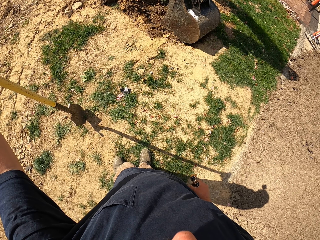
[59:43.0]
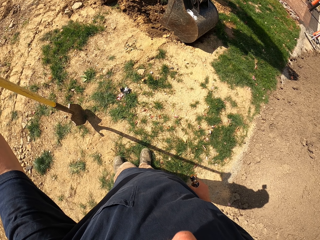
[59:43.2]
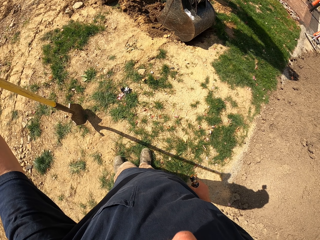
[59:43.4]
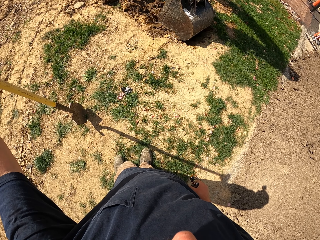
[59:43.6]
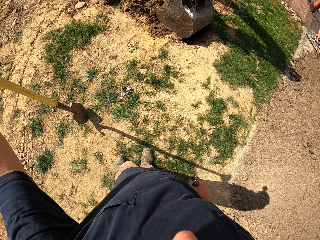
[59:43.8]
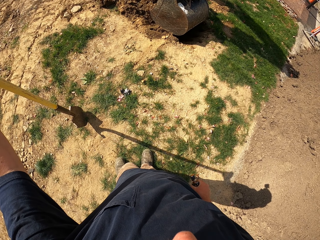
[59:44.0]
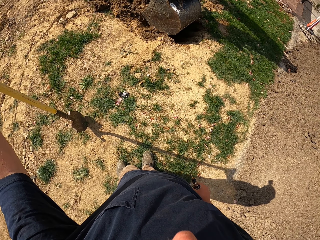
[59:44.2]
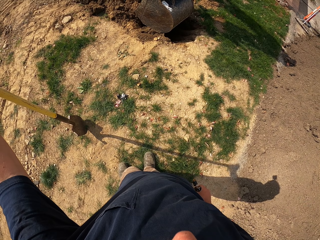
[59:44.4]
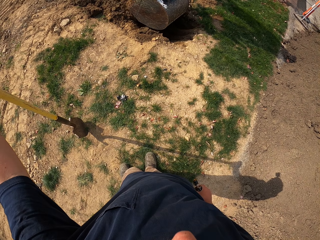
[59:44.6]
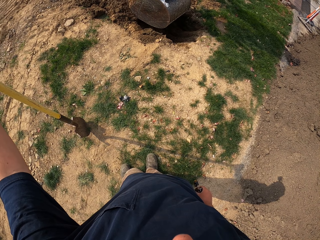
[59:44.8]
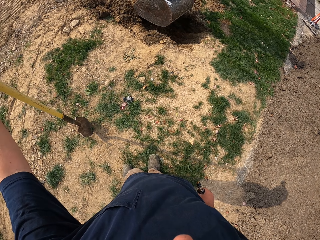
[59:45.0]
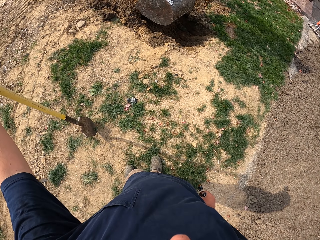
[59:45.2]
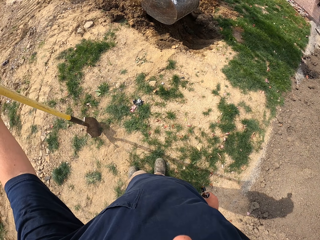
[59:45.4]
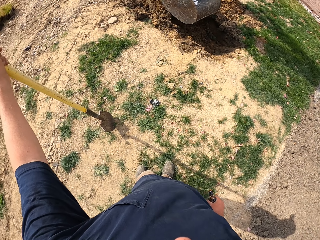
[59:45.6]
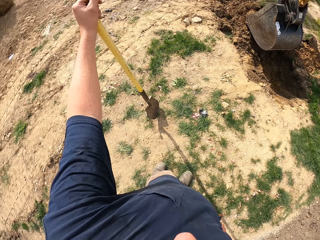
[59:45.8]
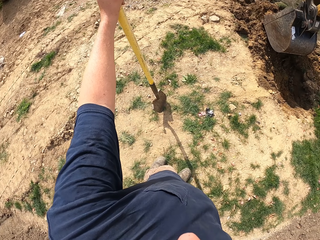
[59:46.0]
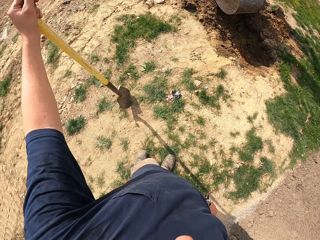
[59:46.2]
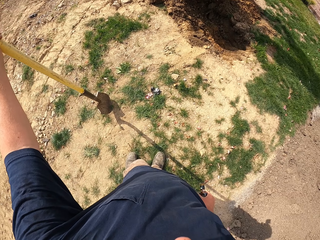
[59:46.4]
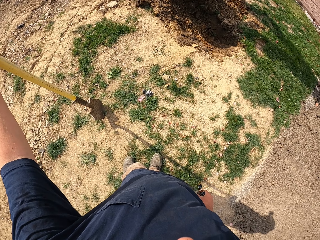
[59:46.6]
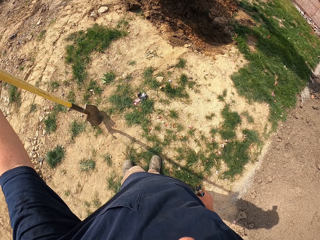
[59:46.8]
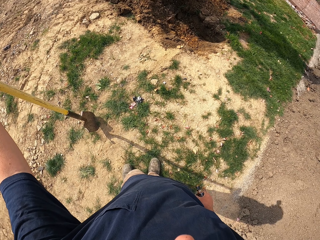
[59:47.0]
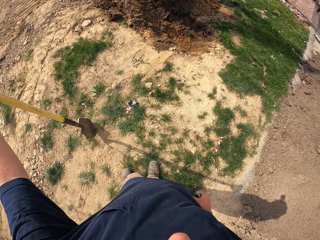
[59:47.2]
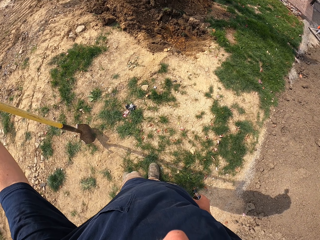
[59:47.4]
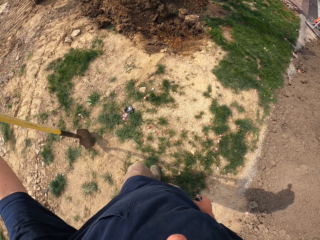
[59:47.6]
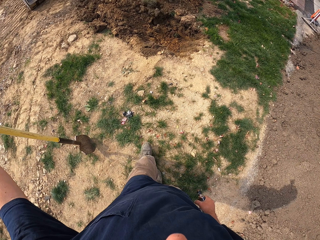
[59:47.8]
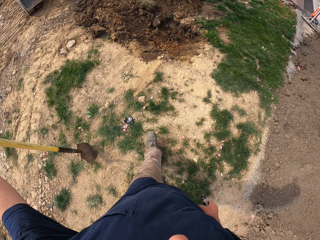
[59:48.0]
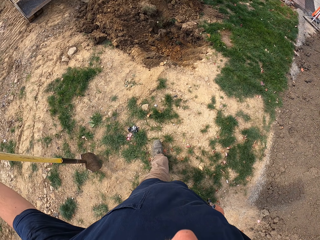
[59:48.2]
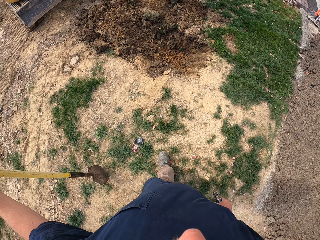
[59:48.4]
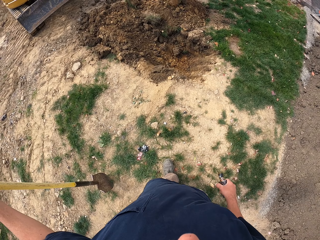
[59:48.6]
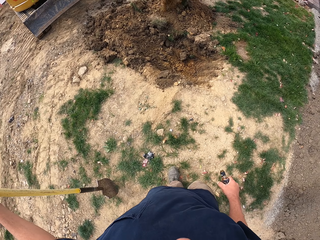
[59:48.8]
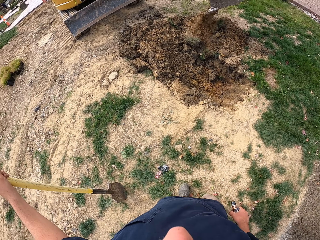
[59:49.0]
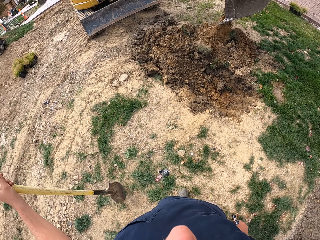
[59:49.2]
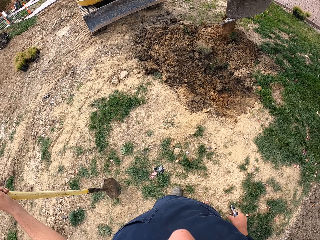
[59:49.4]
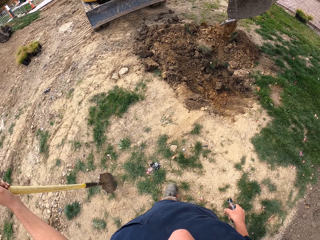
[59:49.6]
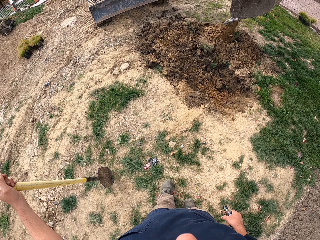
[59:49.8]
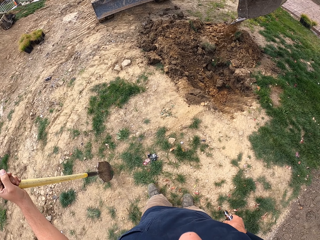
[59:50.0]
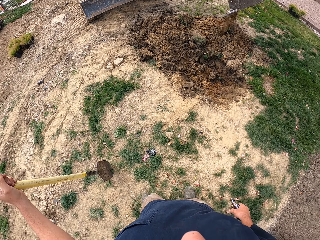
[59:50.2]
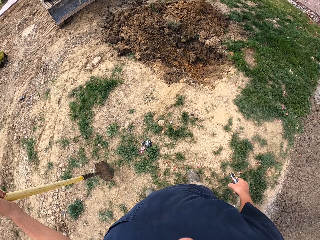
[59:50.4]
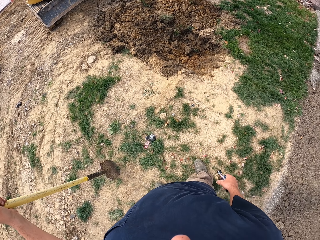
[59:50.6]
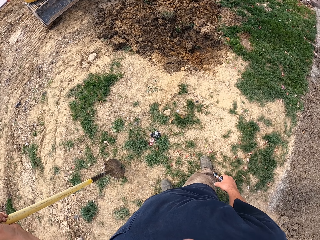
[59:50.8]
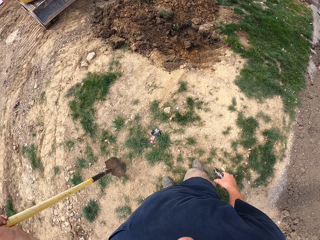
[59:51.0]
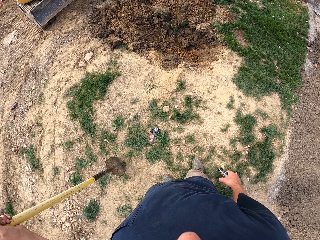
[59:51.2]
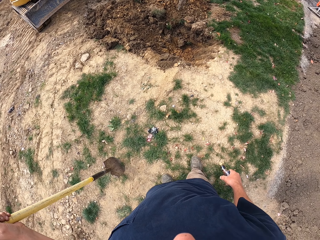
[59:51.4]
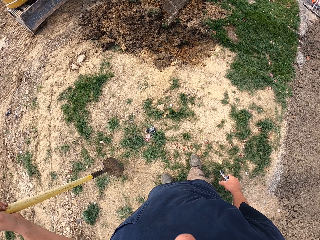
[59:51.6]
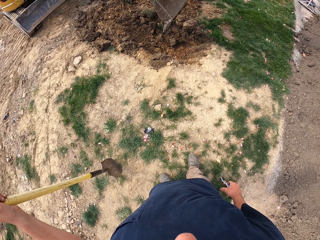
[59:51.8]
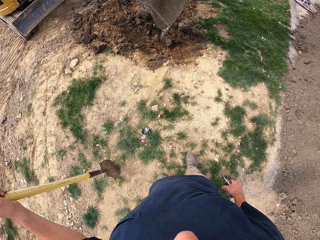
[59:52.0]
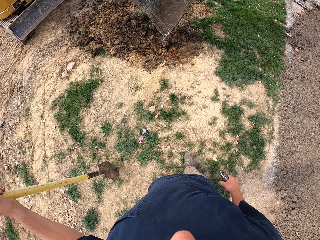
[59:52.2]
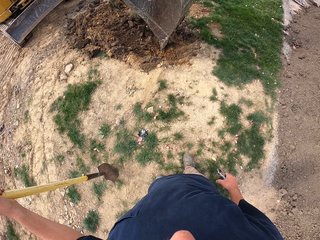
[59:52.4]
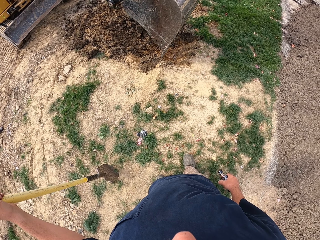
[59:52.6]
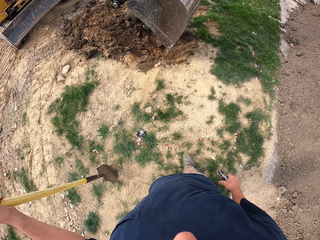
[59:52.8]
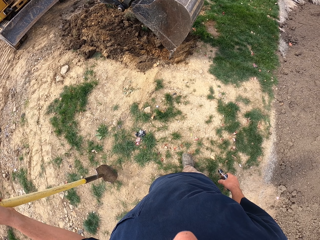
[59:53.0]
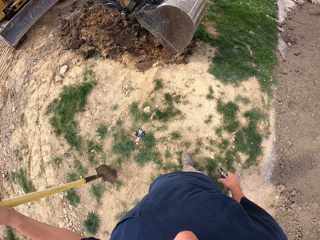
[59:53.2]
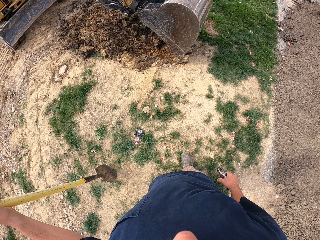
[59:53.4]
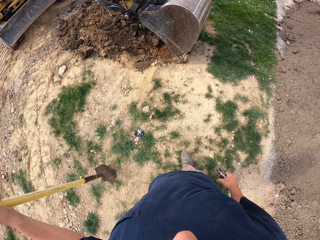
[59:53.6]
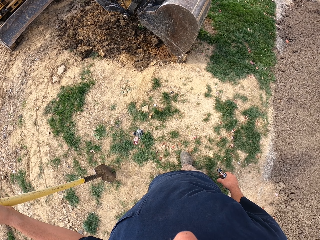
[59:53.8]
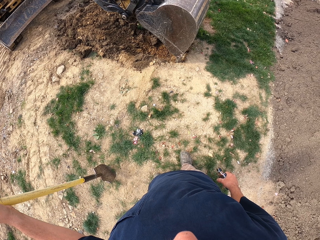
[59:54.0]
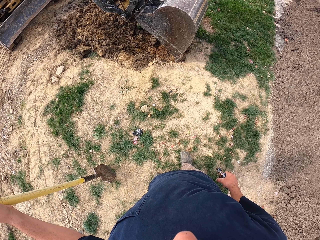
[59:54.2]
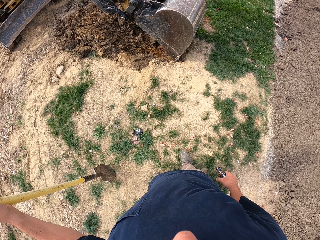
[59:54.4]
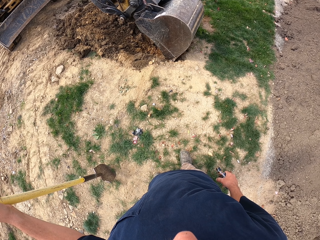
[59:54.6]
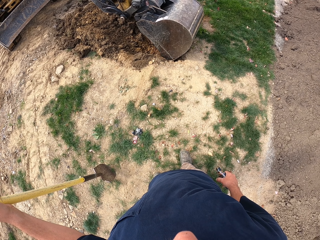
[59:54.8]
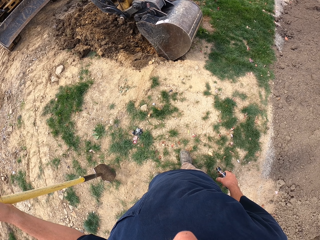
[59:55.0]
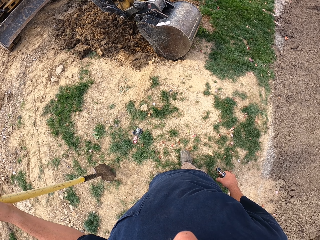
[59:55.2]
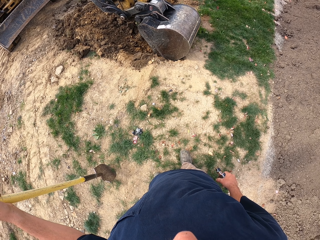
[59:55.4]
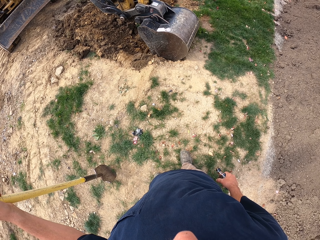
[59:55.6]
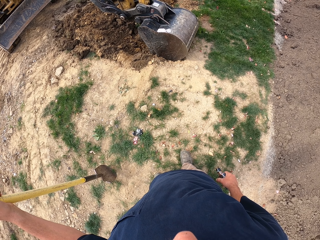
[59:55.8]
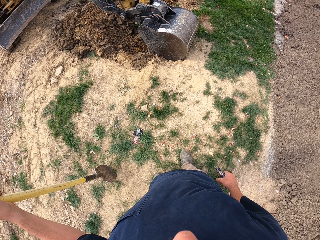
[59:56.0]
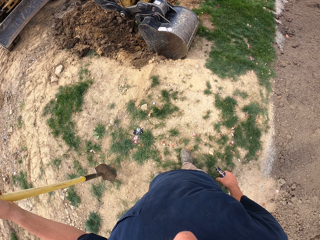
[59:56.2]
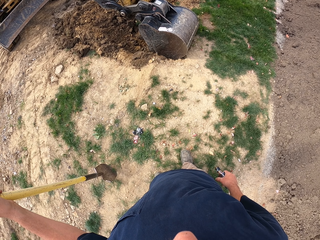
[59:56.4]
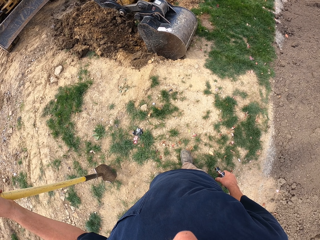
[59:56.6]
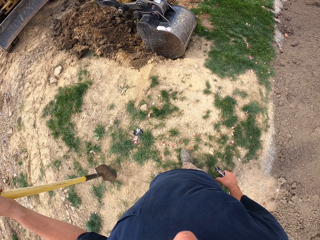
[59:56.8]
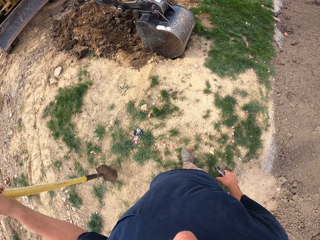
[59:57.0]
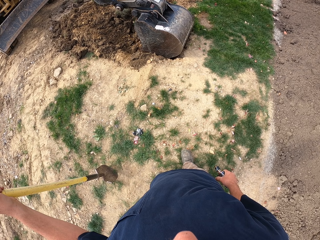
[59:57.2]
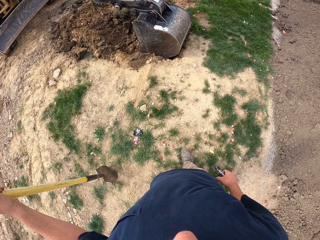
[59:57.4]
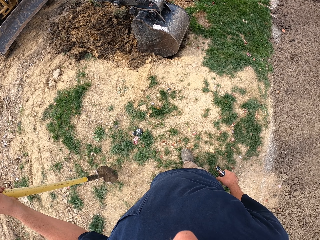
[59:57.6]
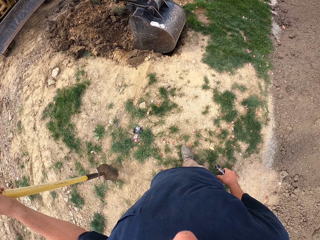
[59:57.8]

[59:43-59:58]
The camera wearer looks around. They move towards the excavator. They step backwards. They look at the excavator.

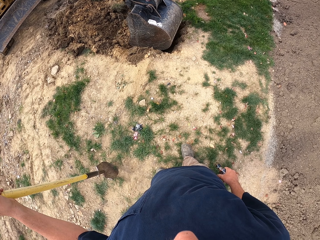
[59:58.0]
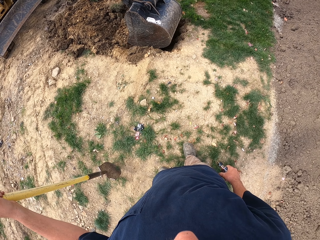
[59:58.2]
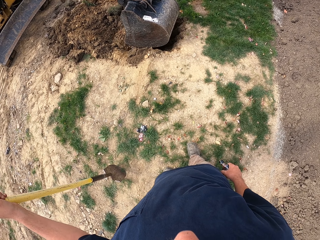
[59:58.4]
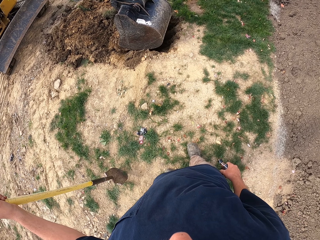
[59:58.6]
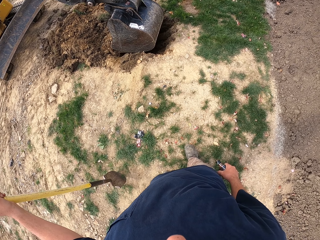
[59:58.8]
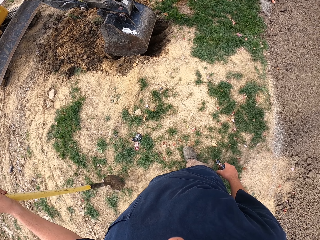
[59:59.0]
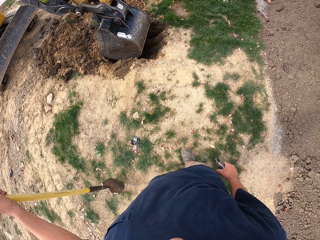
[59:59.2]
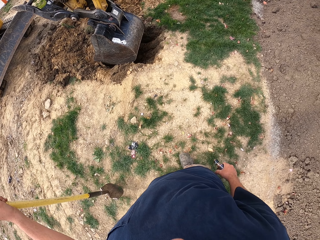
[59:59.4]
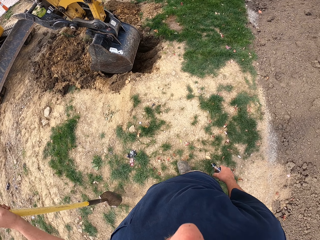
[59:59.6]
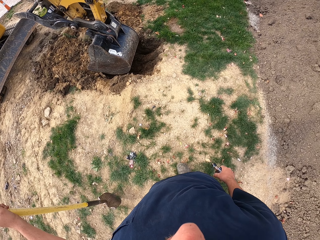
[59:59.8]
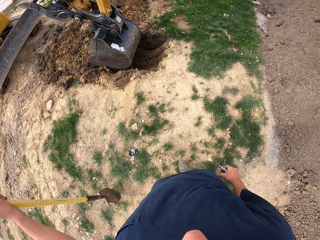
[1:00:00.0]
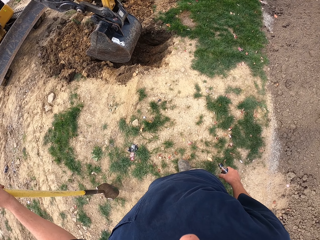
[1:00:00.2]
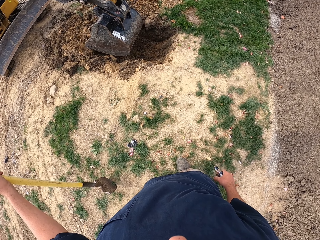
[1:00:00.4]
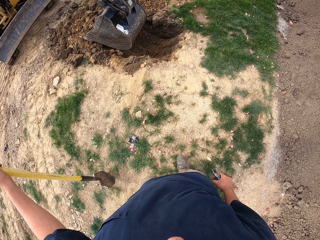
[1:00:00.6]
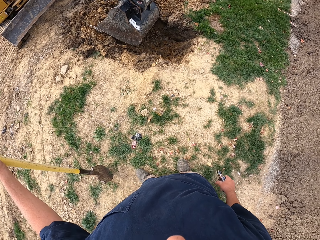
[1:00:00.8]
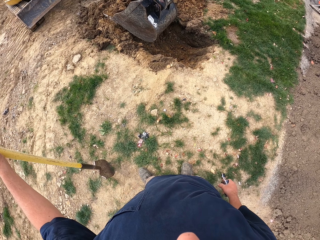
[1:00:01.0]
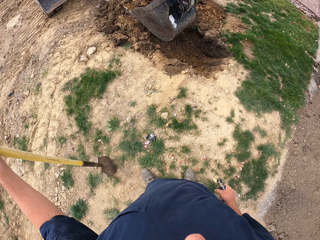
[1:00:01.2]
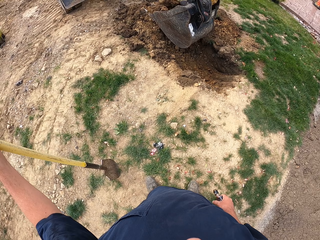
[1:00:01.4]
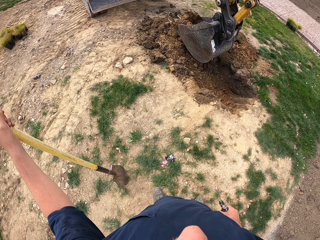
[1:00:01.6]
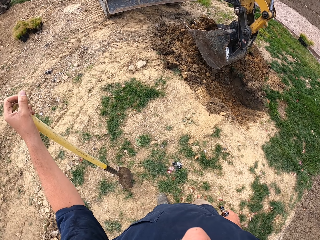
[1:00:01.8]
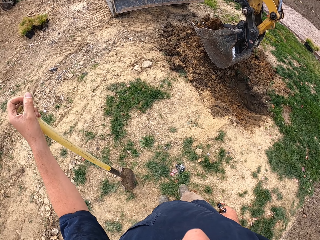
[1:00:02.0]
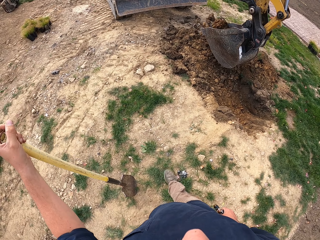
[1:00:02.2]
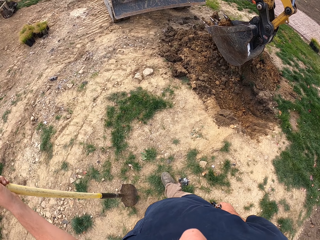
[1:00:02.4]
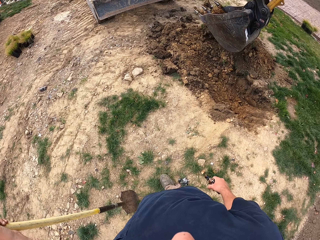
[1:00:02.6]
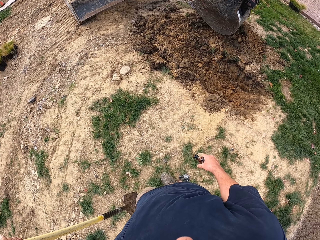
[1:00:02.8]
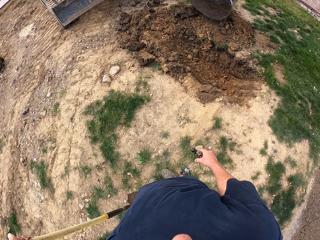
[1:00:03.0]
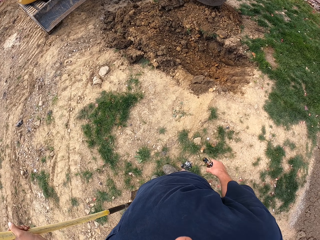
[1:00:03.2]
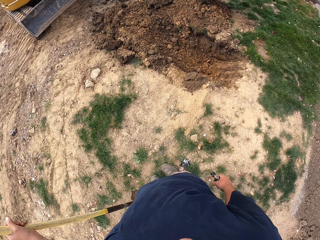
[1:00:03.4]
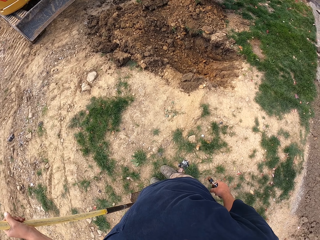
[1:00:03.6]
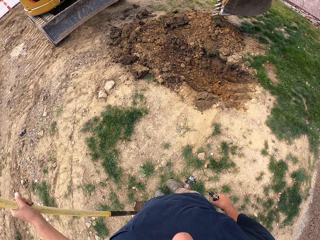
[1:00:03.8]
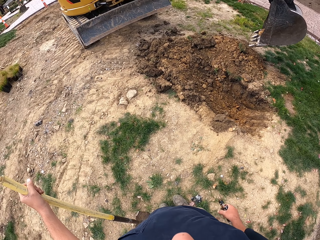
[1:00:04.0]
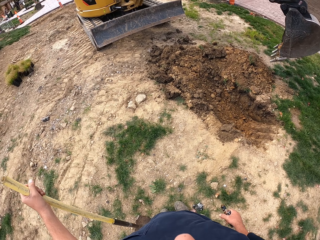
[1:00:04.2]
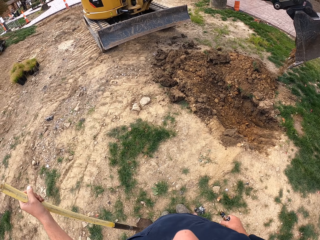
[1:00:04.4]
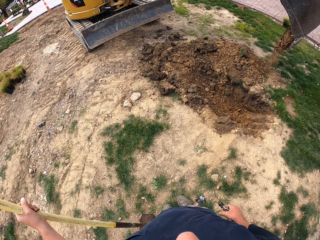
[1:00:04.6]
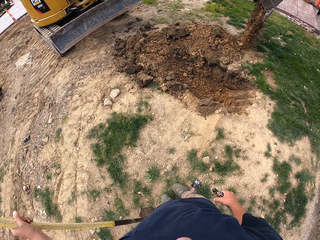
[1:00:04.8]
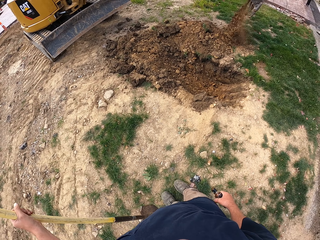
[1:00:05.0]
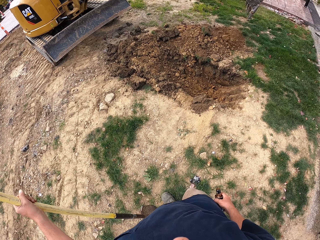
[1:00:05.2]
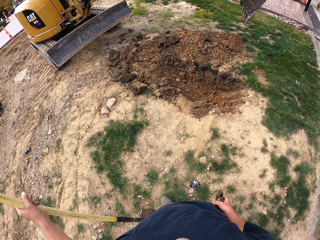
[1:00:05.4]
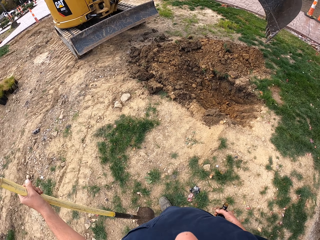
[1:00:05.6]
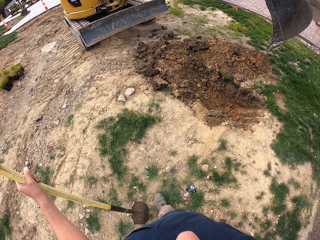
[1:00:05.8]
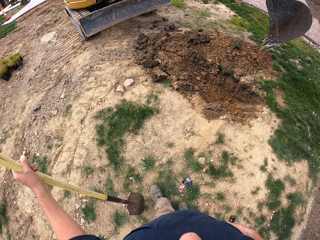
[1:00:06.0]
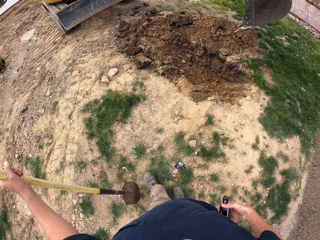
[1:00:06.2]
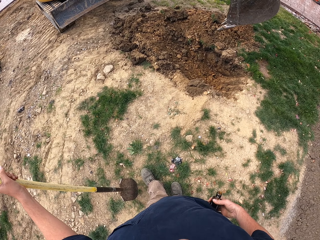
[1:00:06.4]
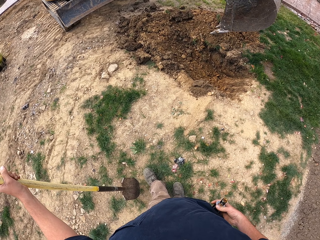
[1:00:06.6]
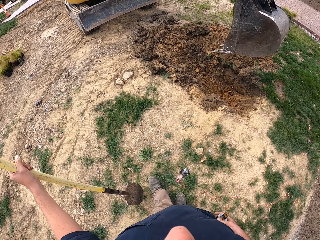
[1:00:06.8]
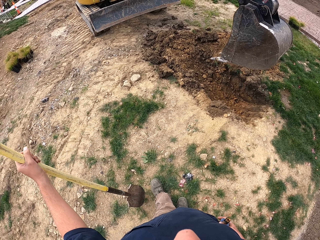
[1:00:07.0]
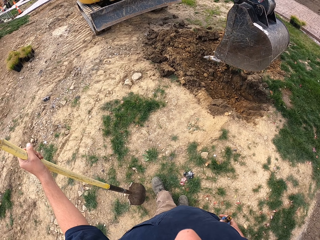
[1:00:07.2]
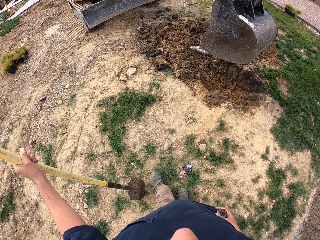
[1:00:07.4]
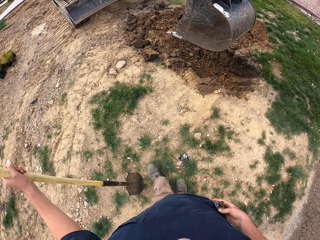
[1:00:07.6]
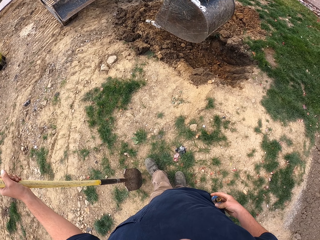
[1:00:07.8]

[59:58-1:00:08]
The camera wearer moves towards an excavator. They look at the excavator.
